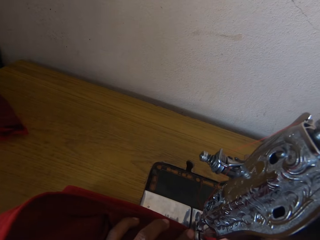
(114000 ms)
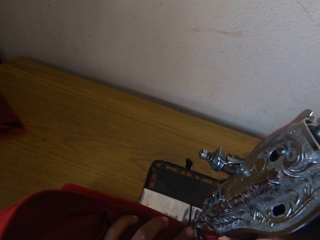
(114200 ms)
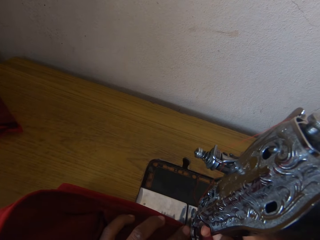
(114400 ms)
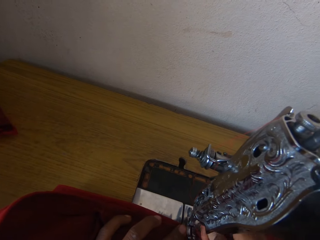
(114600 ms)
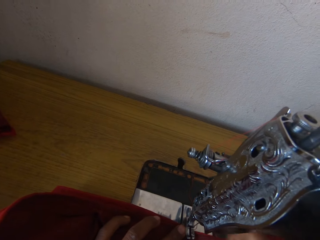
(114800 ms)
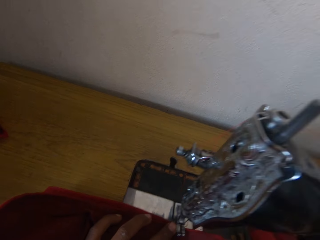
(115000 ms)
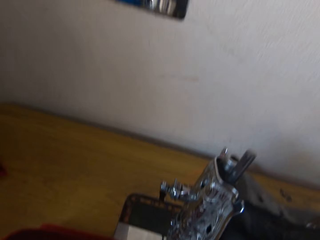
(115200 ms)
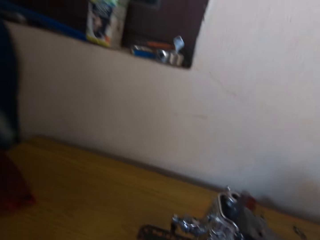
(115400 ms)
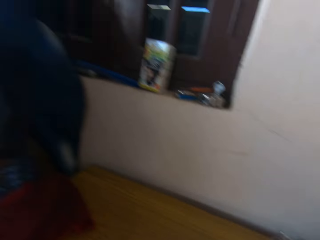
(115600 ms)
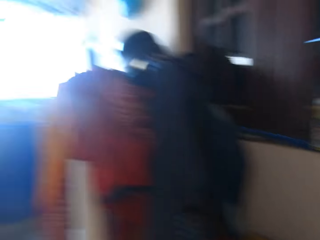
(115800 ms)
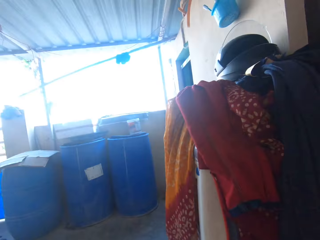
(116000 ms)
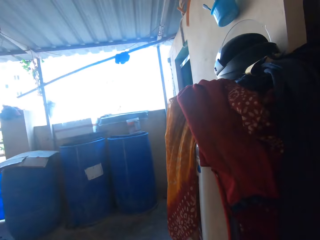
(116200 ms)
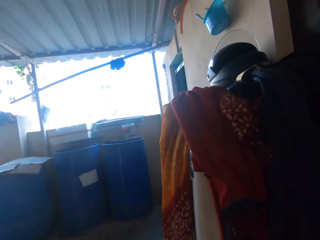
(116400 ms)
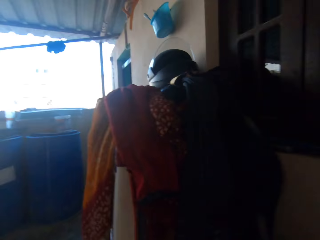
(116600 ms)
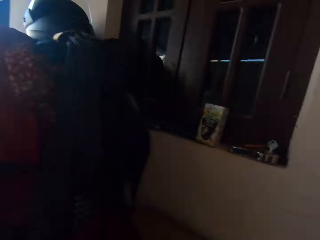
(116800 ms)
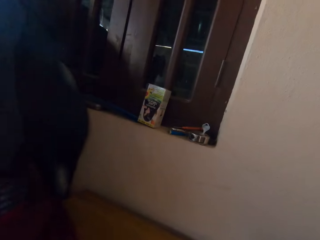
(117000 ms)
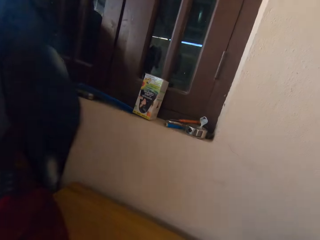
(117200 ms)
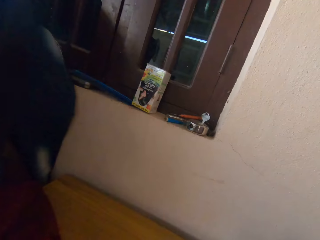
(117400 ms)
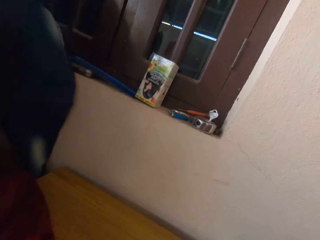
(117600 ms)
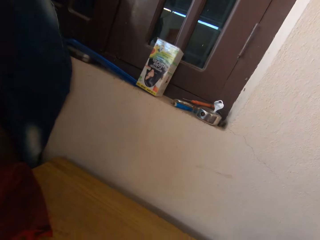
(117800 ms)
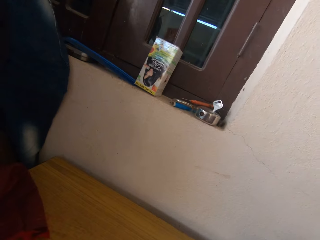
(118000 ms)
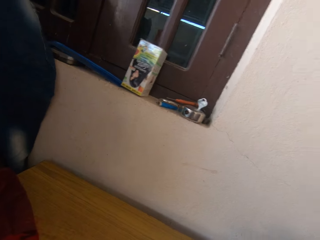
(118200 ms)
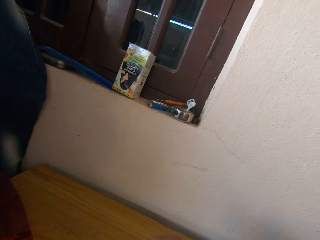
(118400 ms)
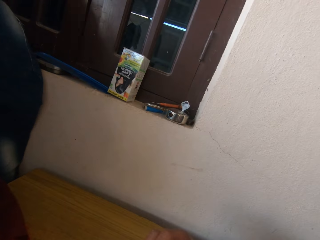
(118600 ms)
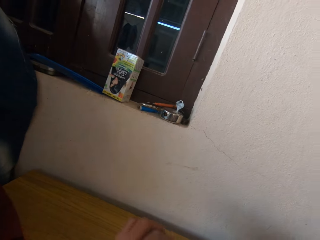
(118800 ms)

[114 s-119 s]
The camera wearer looks around the house.

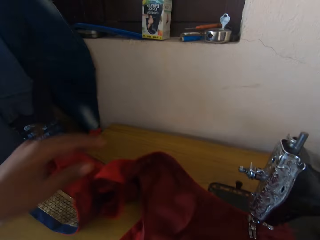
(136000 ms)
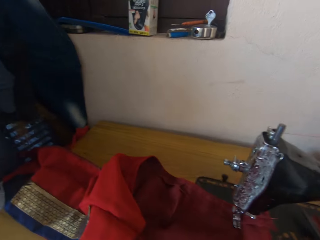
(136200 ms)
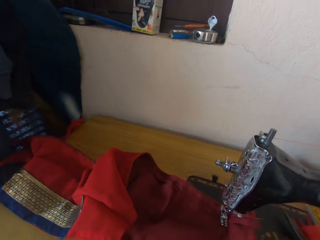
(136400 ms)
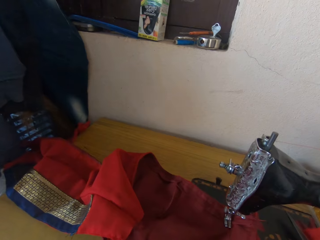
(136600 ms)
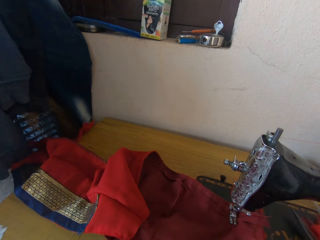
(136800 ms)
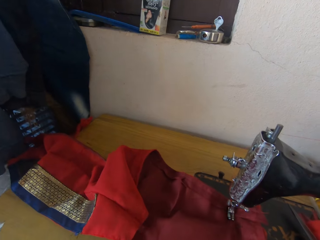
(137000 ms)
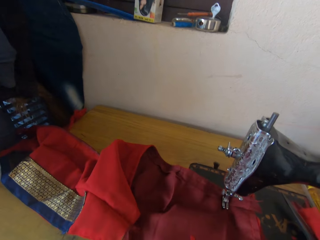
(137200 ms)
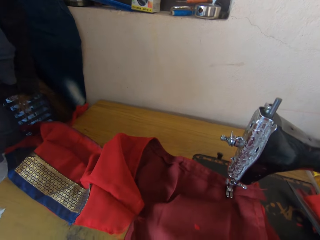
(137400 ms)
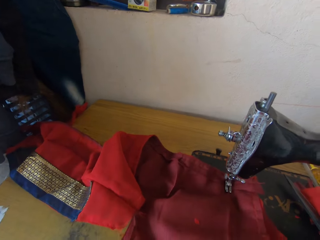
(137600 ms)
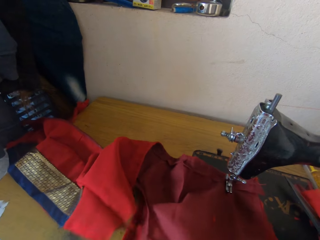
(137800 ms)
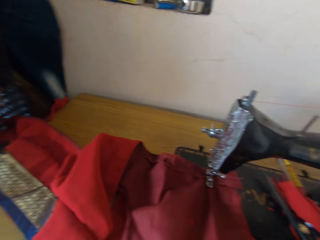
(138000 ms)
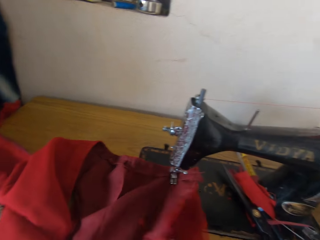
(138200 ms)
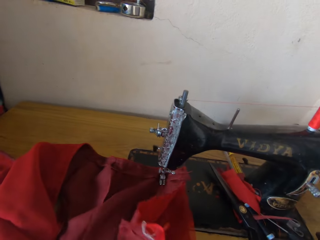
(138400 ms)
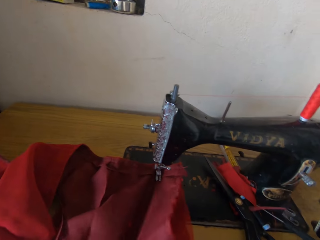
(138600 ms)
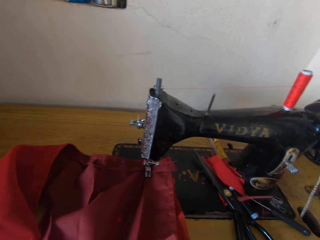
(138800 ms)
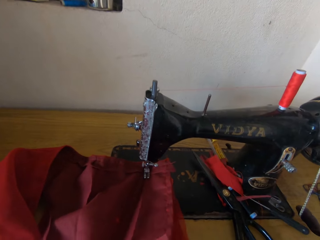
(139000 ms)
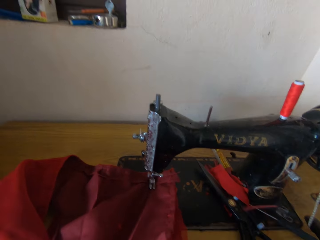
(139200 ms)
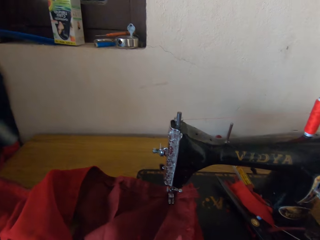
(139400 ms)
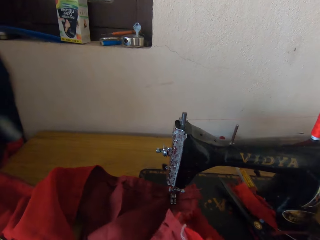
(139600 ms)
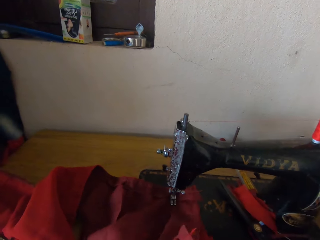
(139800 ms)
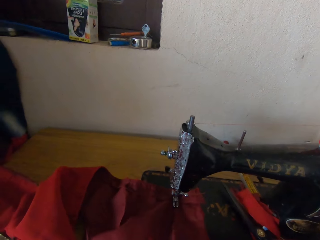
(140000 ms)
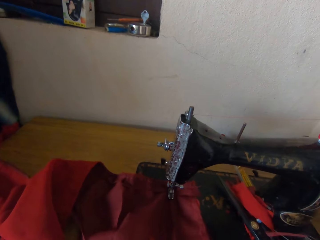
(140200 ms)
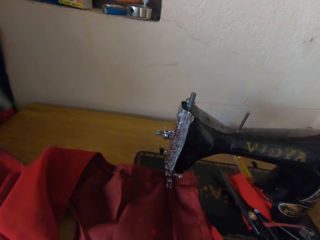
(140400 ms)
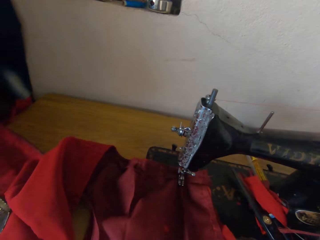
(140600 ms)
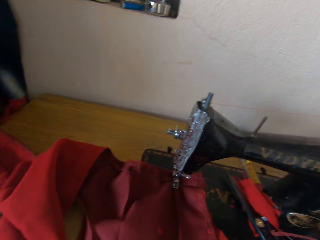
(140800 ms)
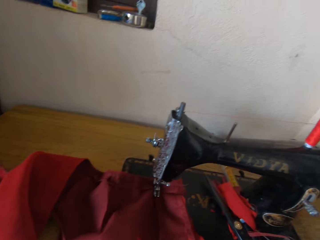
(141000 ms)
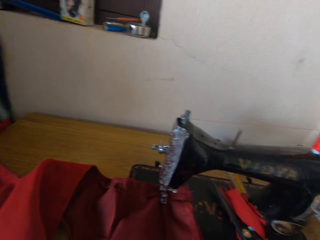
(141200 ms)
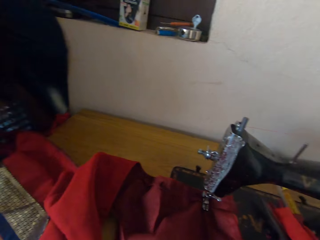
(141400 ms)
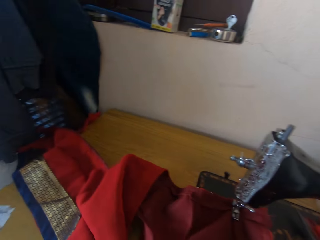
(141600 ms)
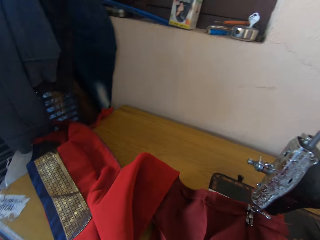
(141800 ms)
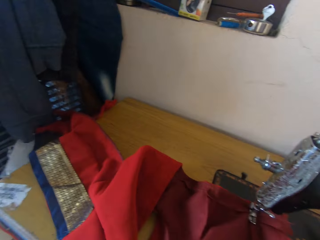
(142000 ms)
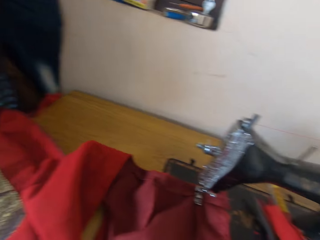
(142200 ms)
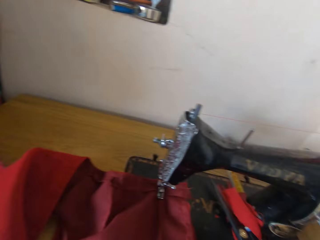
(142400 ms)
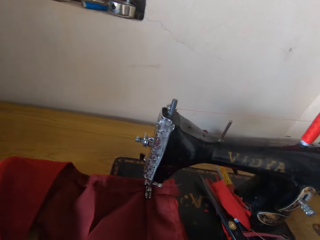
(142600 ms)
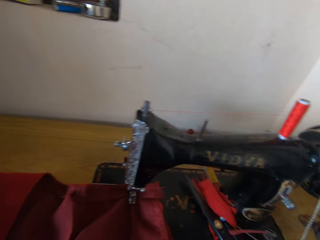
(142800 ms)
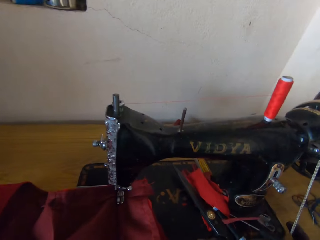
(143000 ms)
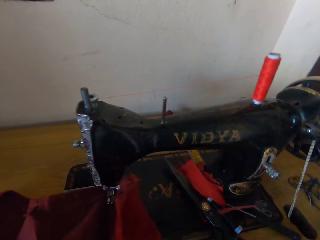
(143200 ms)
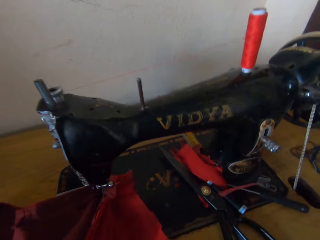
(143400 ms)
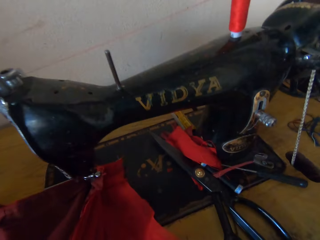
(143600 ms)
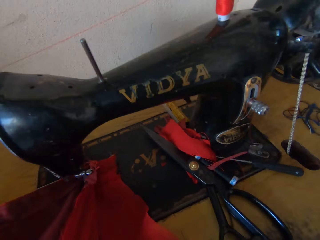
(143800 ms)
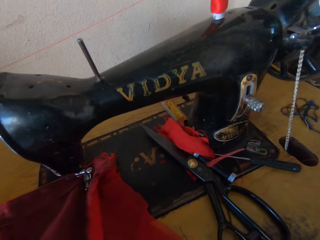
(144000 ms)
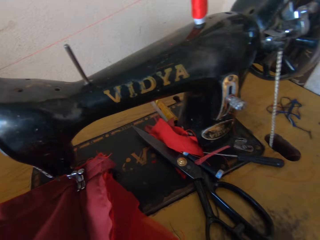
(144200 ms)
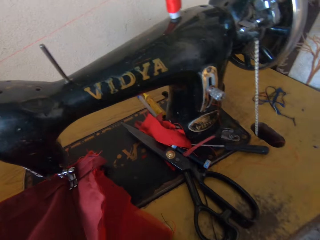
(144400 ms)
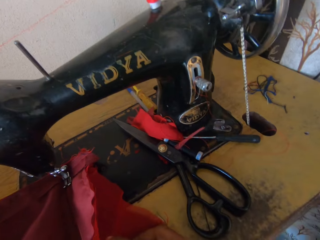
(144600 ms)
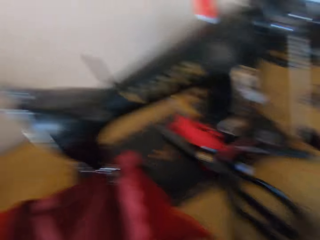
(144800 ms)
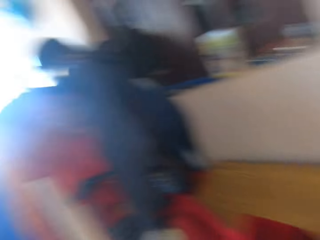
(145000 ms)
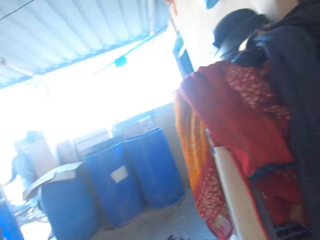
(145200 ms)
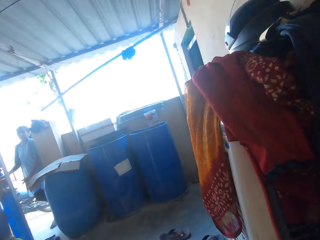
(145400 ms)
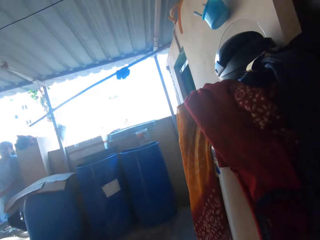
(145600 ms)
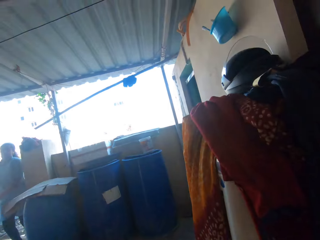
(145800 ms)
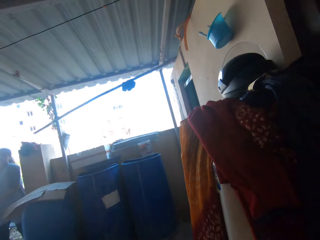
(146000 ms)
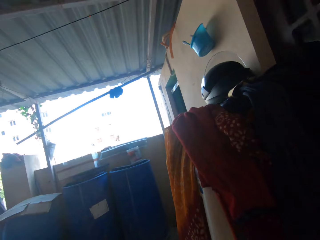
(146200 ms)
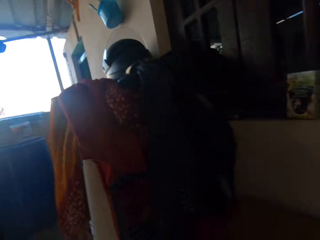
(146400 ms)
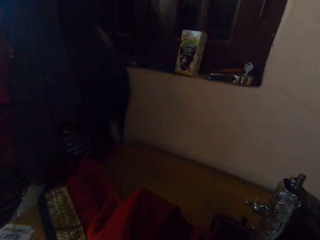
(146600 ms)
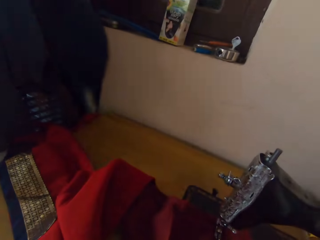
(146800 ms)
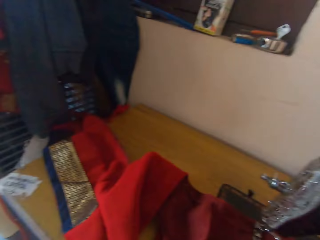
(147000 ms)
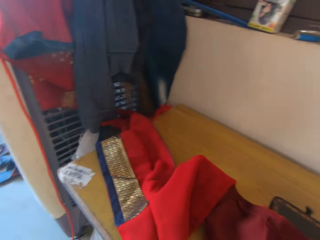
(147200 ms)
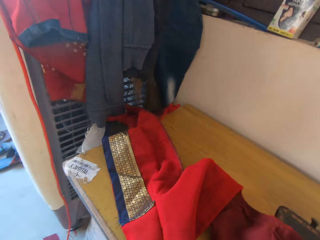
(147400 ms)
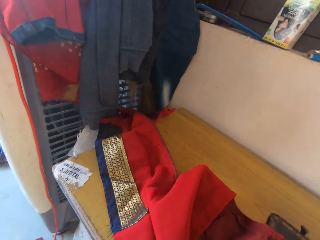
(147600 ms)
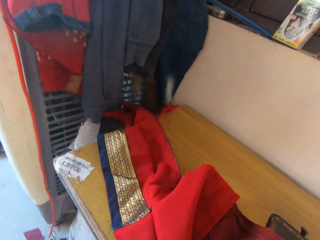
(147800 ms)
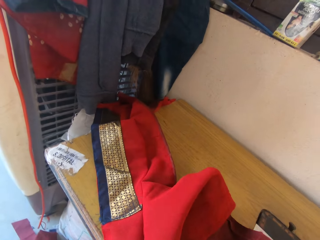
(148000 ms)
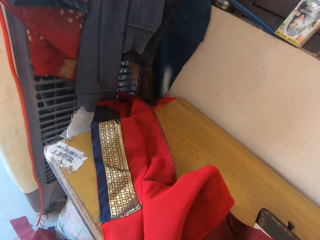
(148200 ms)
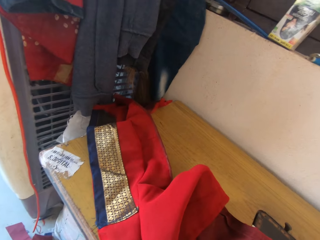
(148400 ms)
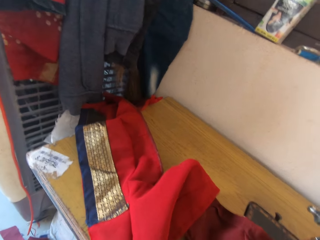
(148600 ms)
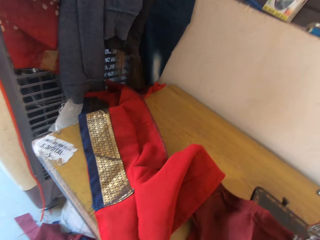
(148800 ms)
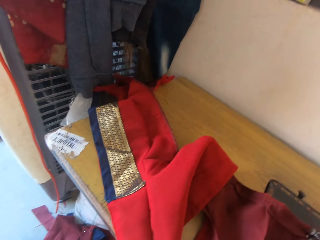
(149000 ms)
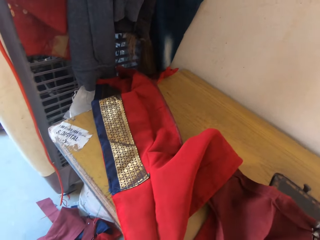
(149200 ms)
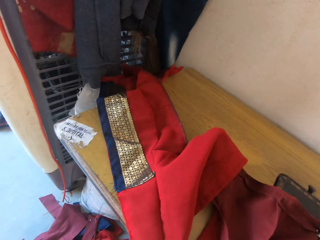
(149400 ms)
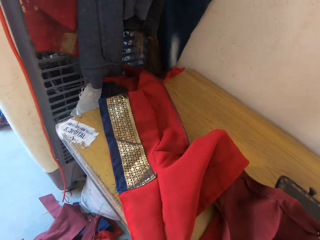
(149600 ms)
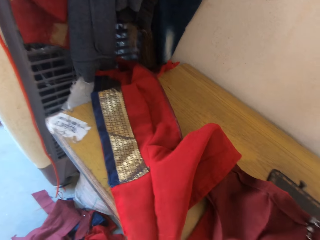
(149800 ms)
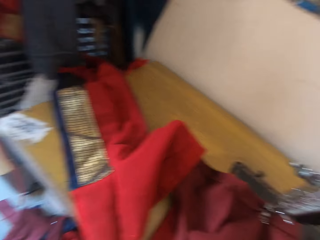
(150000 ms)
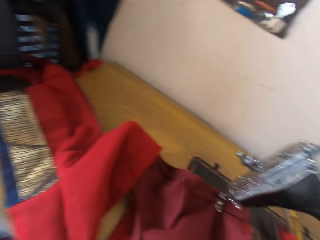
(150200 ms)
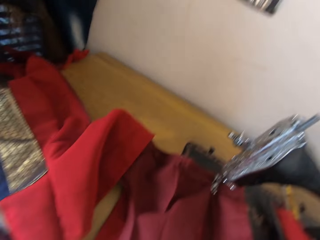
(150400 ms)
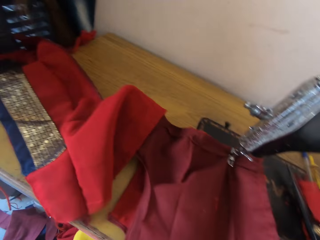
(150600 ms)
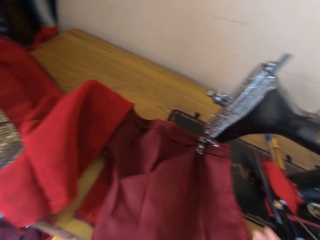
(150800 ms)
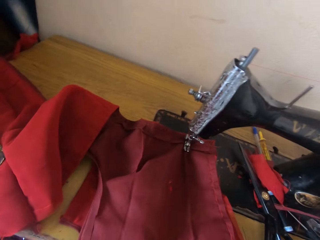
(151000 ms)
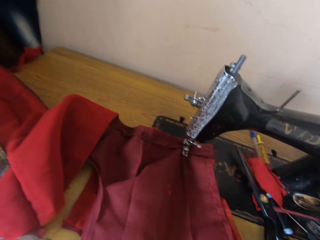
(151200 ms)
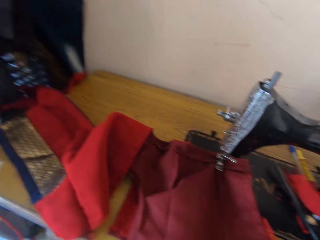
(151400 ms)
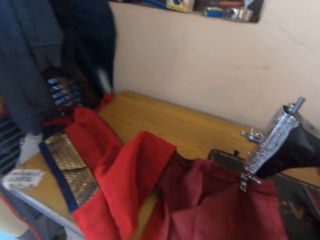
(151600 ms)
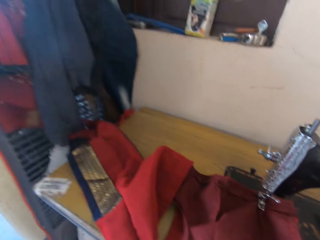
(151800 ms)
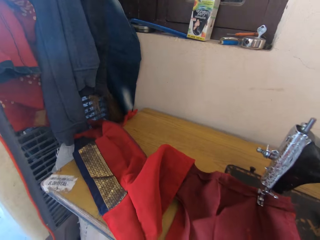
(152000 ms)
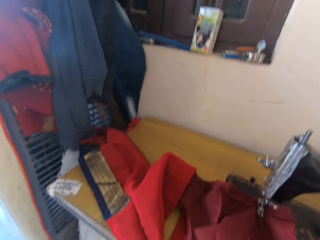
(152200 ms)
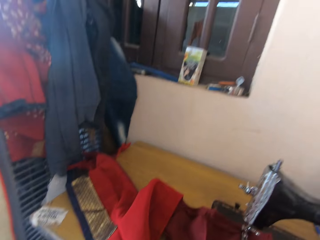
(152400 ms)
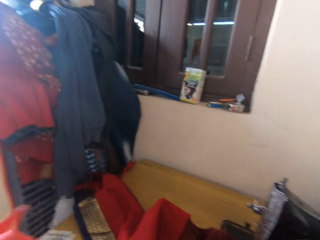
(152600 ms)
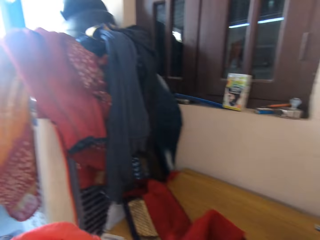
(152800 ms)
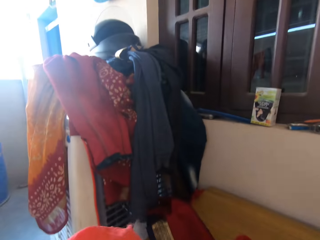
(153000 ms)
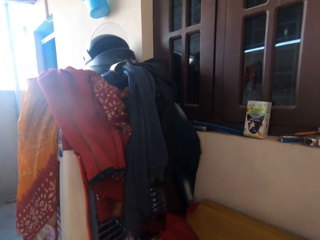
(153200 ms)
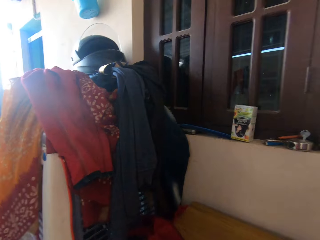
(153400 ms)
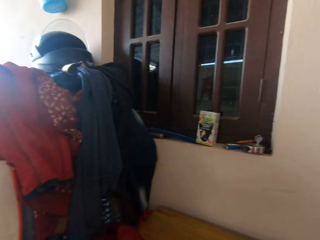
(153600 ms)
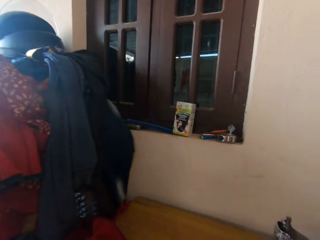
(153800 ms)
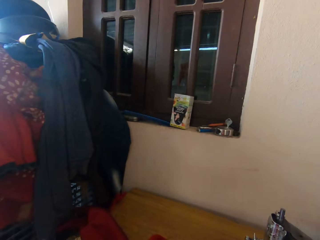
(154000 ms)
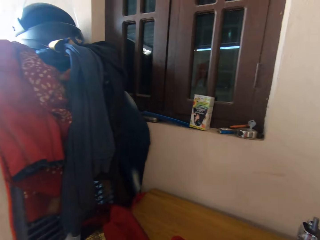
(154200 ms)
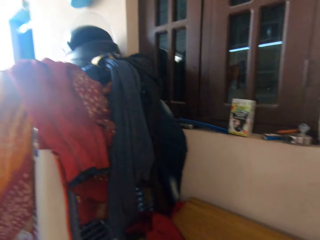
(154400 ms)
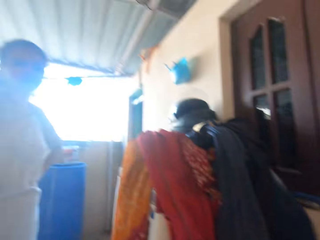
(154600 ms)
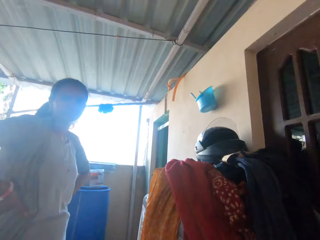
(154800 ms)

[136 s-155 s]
The camera wearer adjusts the cloth. They adjust the cloth again. They converse with a woman.
